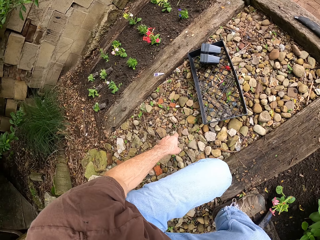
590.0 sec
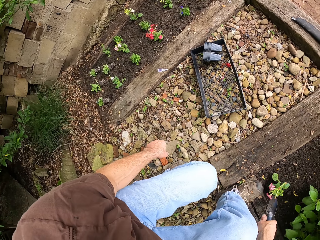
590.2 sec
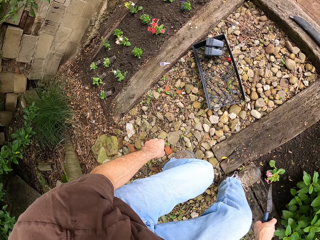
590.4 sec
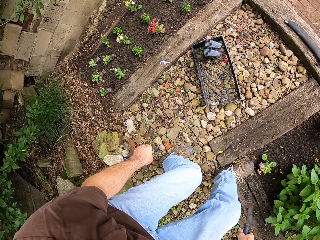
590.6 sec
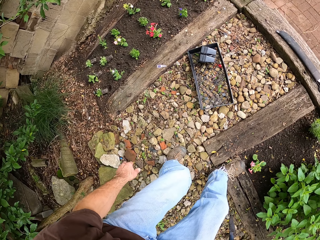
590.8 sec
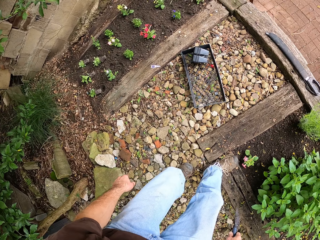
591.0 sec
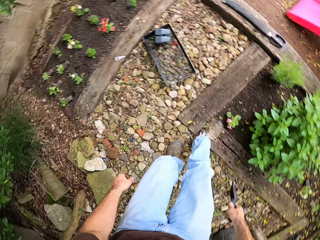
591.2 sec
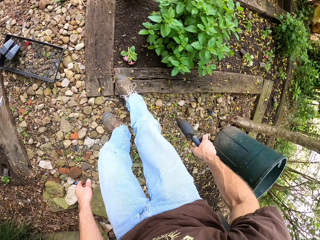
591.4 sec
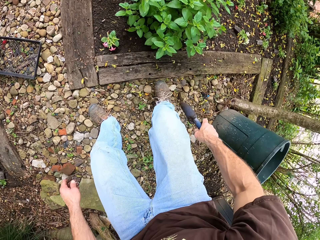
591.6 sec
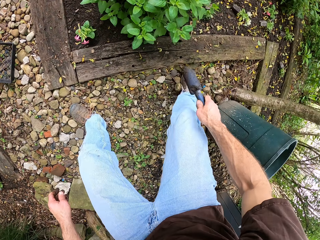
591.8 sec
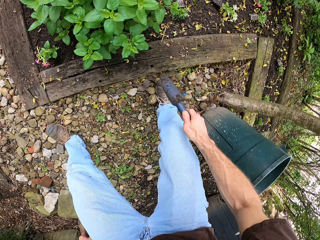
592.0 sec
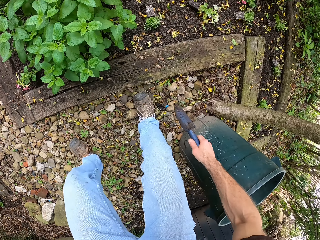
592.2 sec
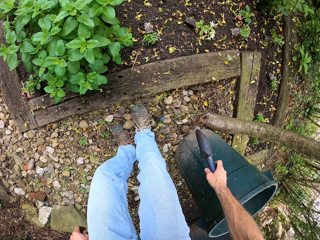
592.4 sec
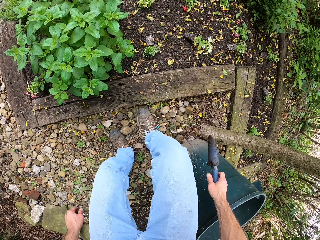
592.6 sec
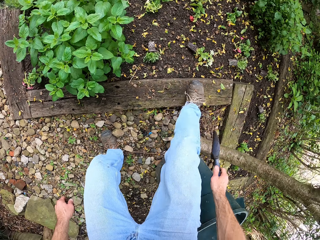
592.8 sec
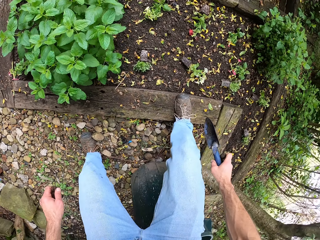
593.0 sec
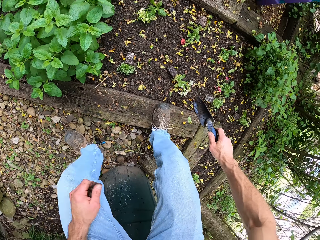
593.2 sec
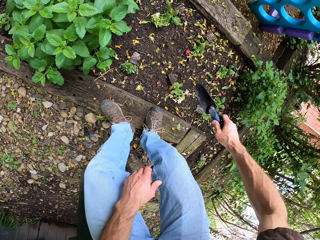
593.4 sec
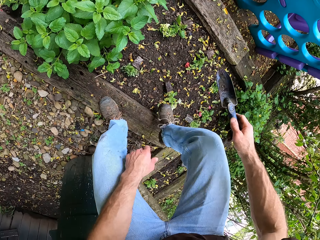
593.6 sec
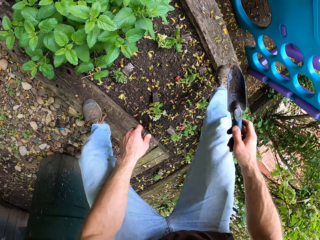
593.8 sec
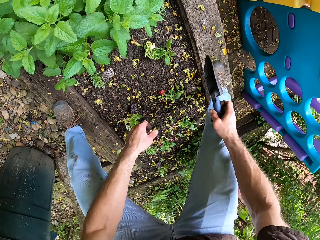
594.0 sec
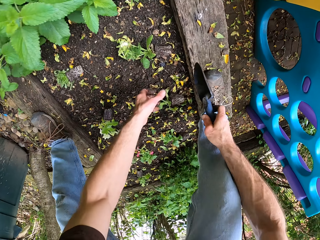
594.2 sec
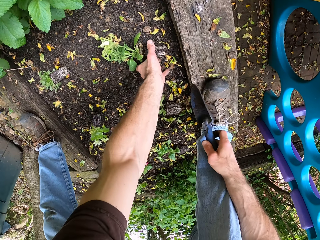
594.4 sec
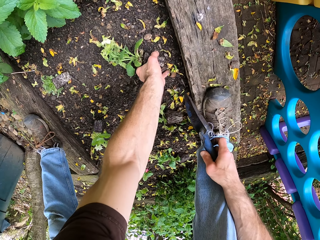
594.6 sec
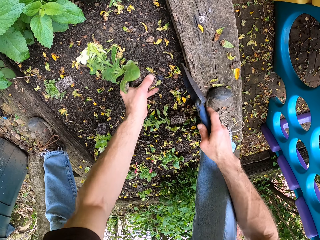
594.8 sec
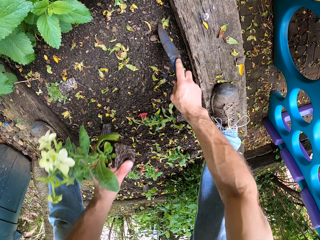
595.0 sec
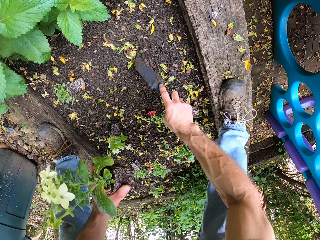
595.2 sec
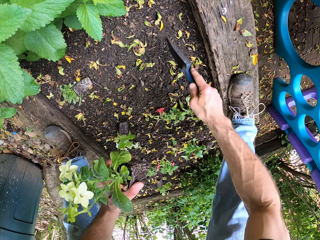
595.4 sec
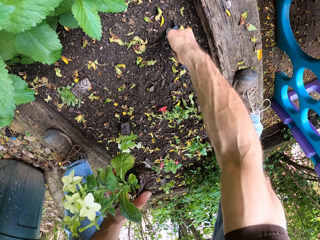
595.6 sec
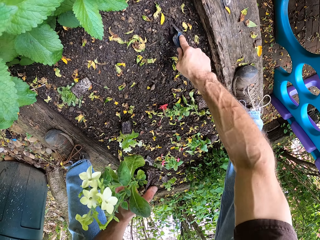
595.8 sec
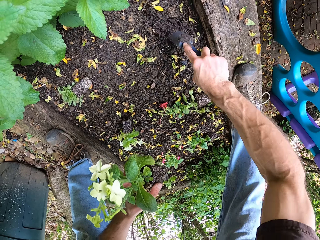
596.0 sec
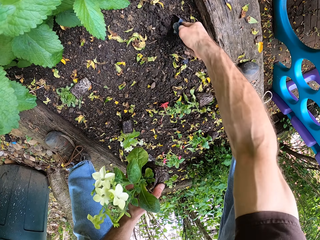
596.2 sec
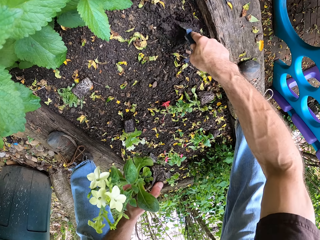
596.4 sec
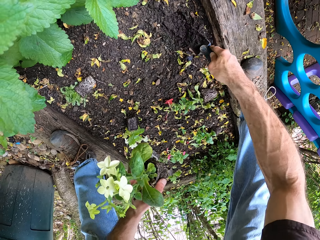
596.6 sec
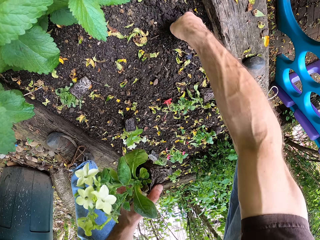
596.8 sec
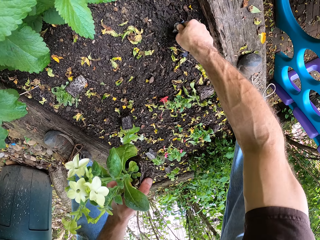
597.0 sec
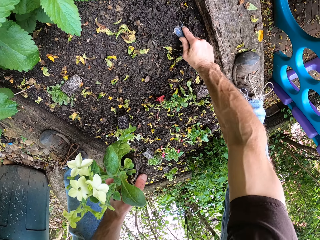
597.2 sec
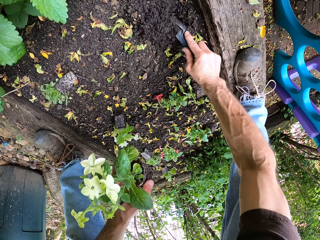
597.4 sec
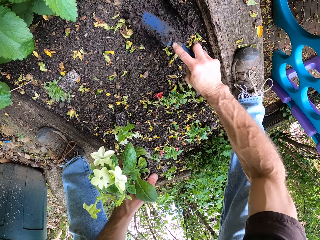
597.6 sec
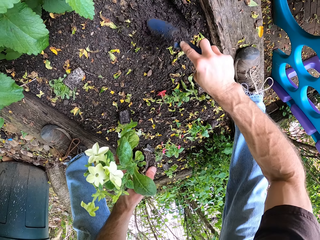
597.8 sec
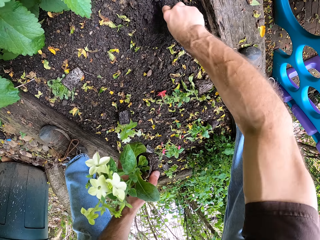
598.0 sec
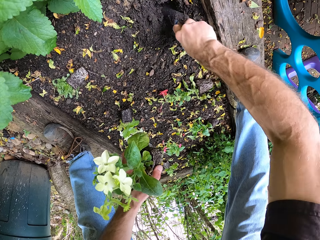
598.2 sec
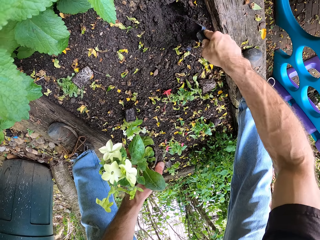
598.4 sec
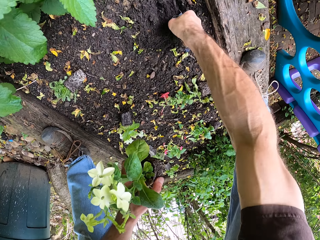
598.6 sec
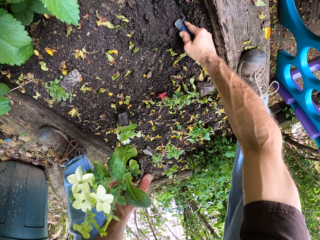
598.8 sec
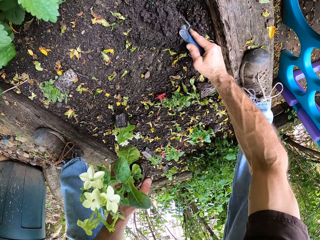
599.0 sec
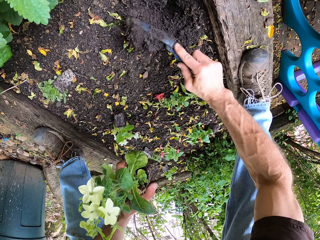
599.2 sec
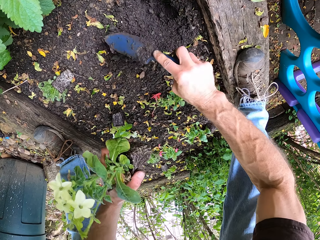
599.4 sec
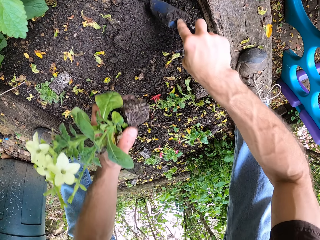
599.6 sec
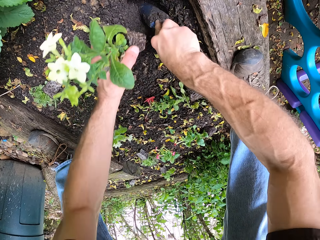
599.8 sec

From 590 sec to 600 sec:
The camera wearer moves around. They pick up the flower from the ground. They dig the ground with the trowel. They scoop out the soil.

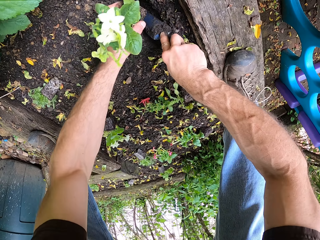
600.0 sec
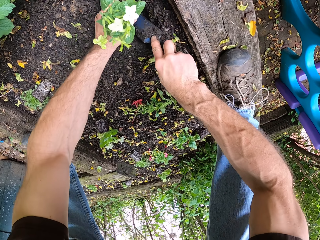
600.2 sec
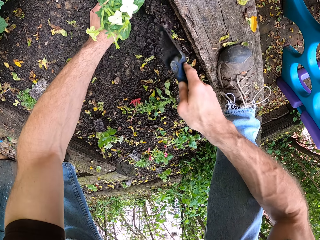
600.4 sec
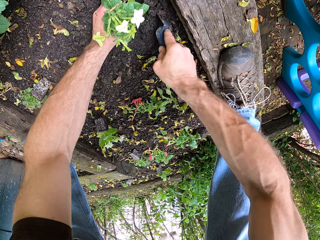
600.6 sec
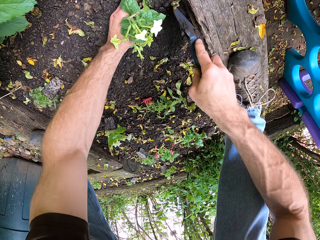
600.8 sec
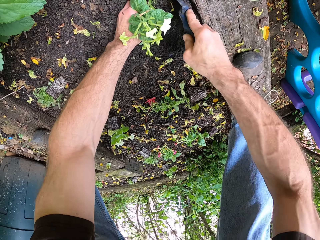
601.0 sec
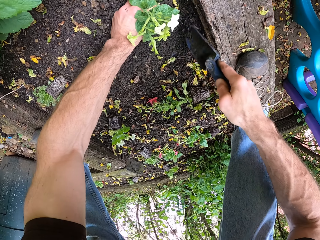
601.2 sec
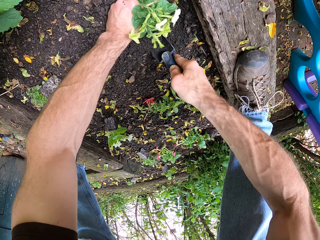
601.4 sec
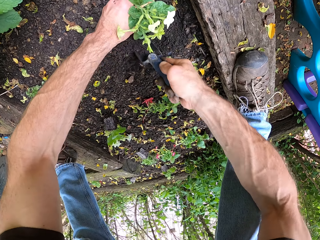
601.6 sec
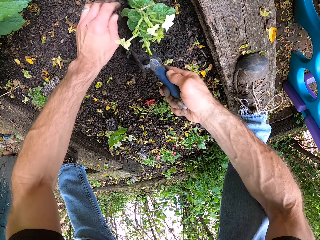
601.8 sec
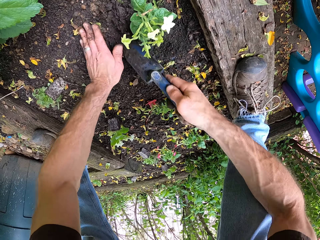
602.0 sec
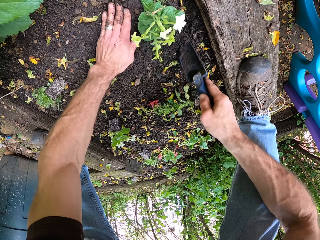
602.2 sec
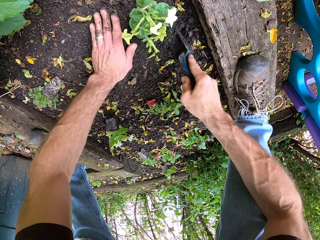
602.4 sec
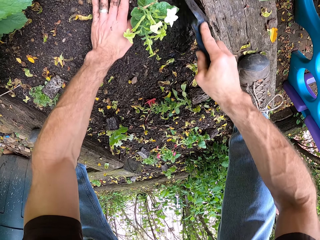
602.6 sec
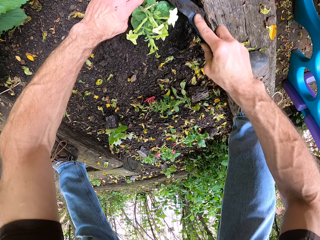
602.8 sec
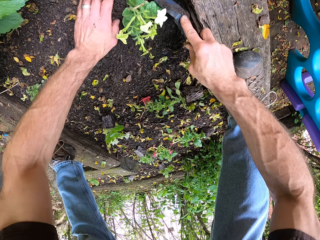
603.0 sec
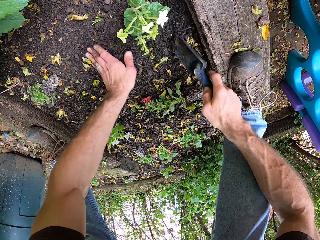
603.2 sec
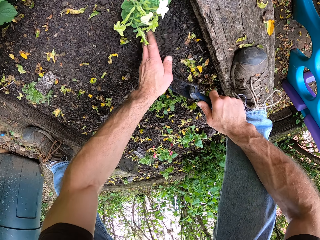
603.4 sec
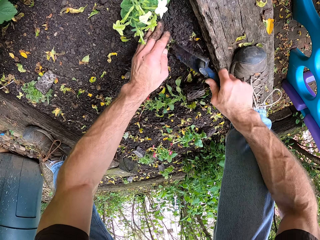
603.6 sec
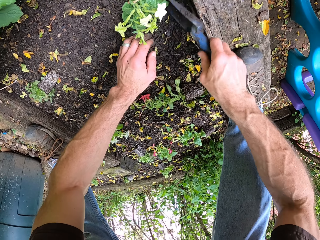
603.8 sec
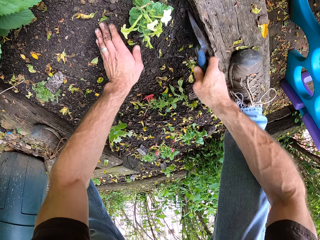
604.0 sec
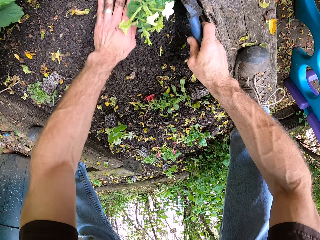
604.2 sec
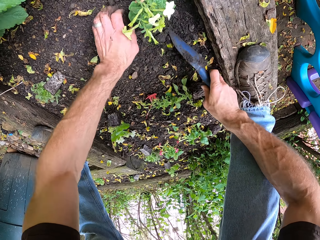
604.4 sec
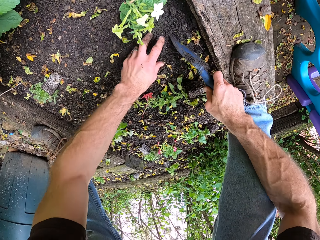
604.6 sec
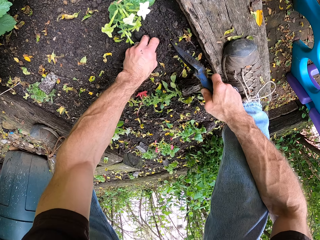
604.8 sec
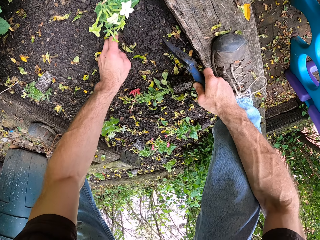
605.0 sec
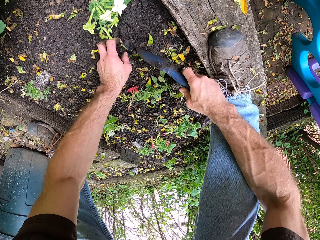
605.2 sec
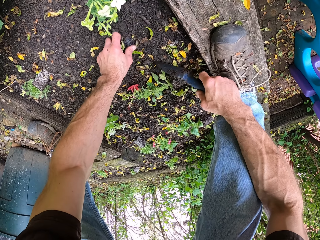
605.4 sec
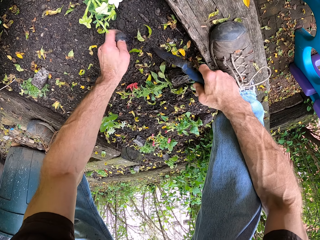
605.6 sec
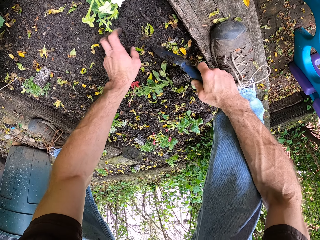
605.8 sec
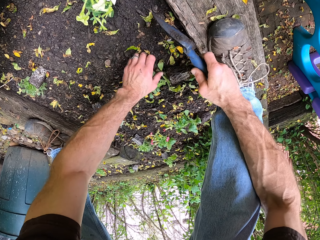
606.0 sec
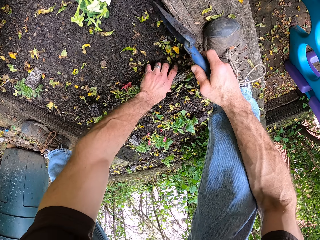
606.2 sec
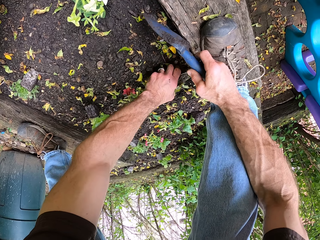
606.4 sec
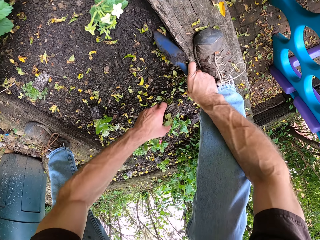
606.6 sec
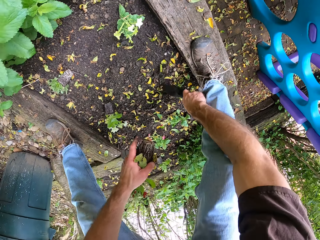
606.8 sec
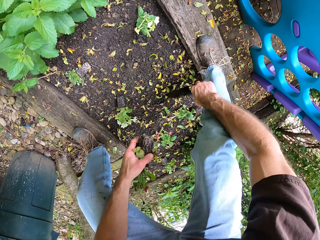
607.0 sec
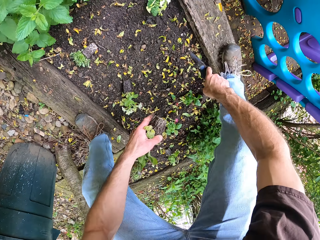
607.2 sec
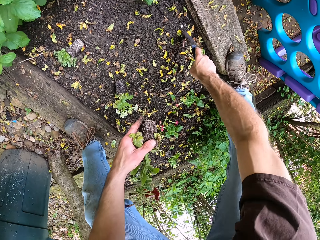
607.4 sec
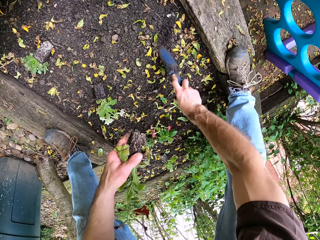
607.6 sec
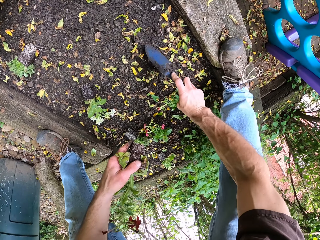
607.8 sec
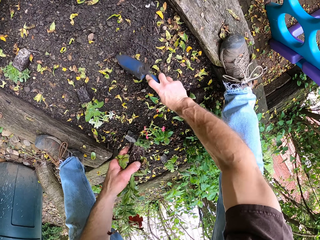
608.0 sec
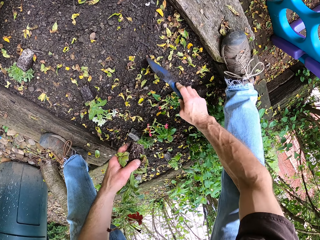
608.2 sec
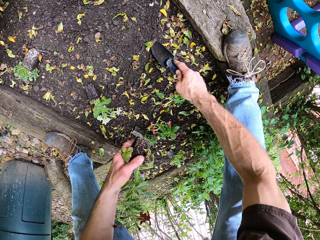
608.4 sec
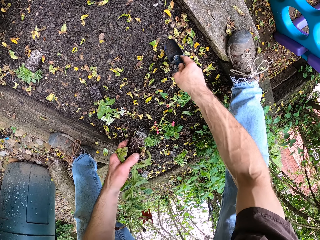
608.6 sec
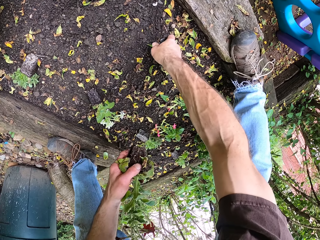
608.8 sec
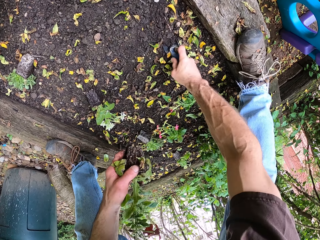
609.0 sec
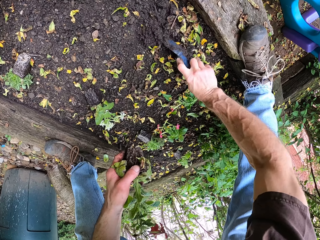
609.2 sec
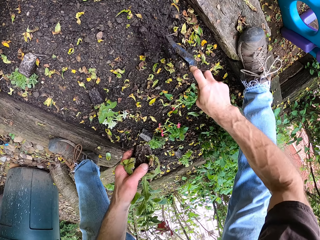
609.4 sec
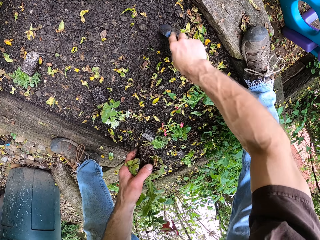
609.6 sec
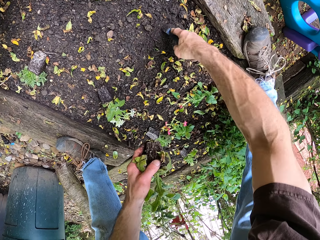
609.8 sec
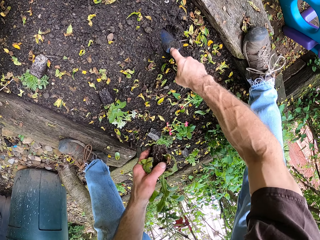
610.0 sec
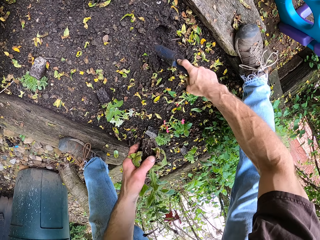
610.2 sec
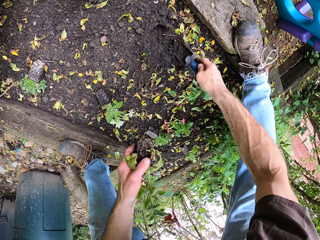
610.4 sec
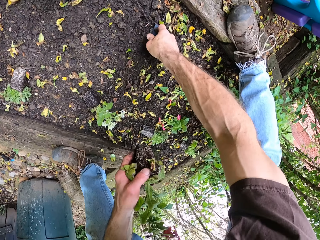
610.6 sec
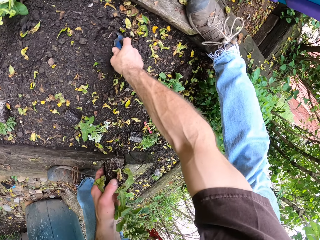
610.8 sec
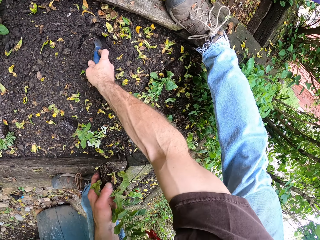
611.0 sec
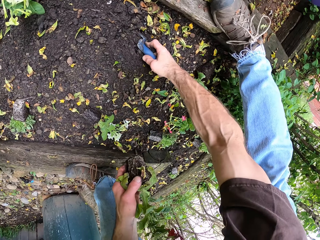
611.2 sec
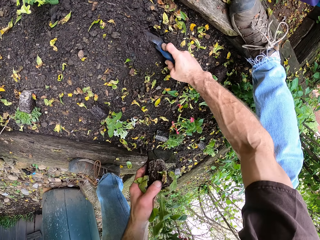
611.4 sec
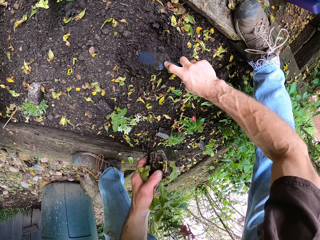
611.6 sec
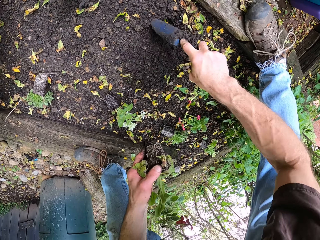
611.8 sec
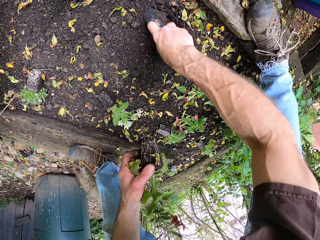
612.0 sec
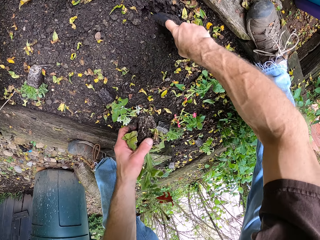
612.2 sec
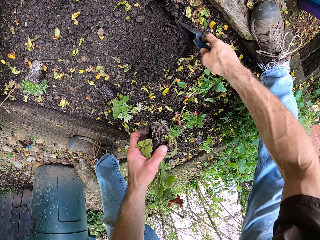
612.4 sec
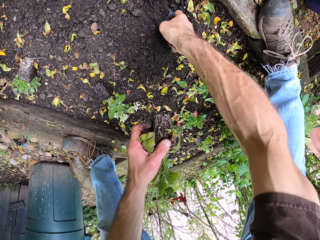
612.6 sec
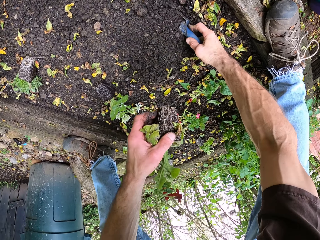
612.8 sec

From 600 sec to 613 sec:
The camera wearer plants the flower plant in the soil. They spread the soil around the flower plant. They dig the ground with the trowel. They take the flower plant. They scoop out the soil.
